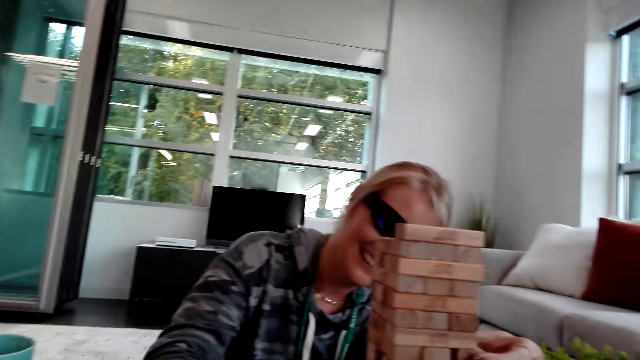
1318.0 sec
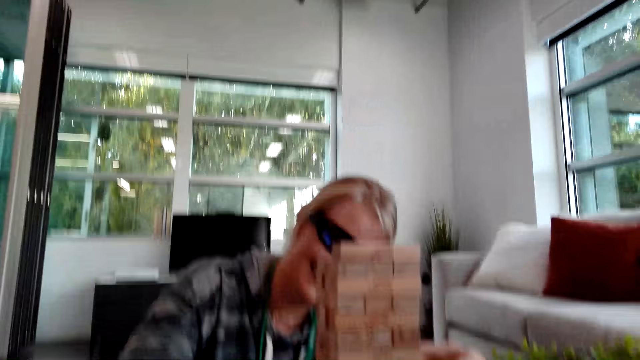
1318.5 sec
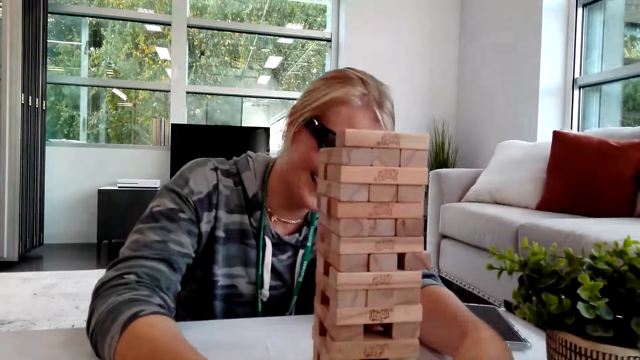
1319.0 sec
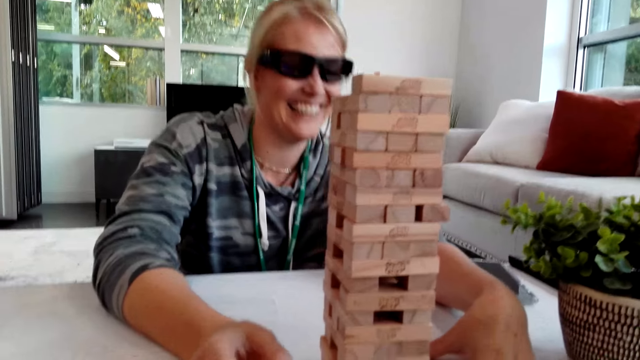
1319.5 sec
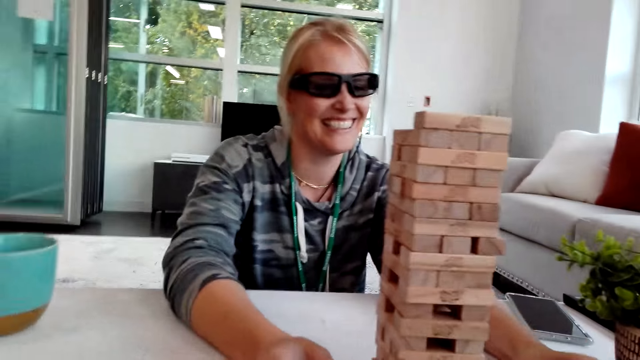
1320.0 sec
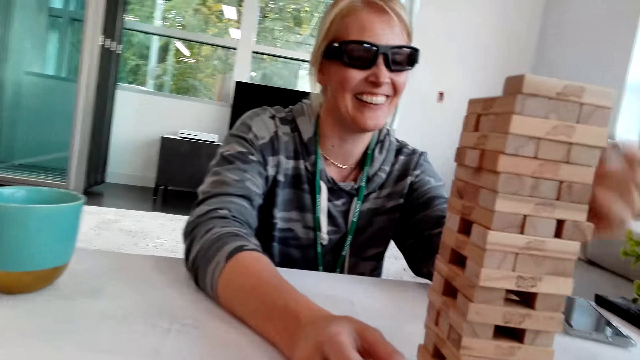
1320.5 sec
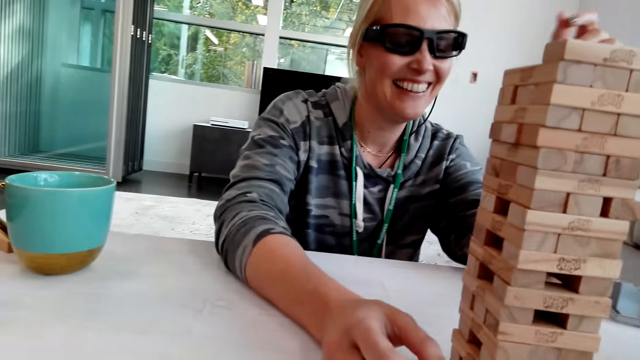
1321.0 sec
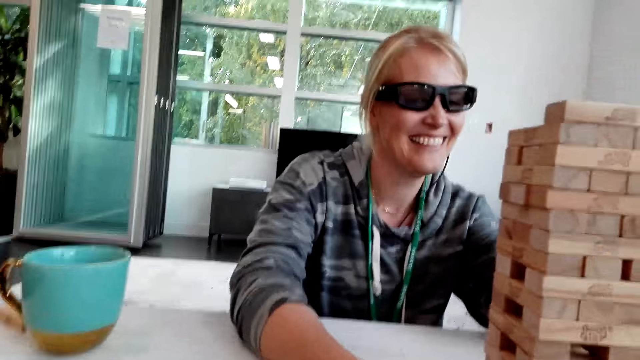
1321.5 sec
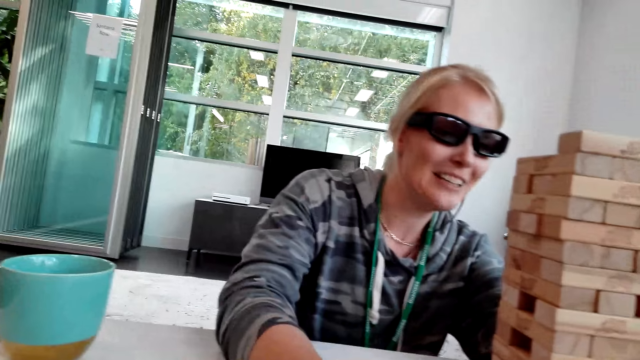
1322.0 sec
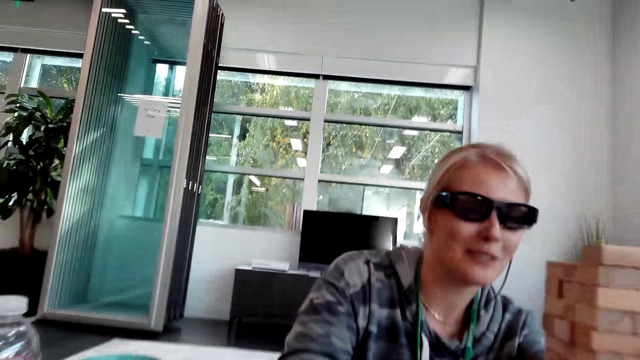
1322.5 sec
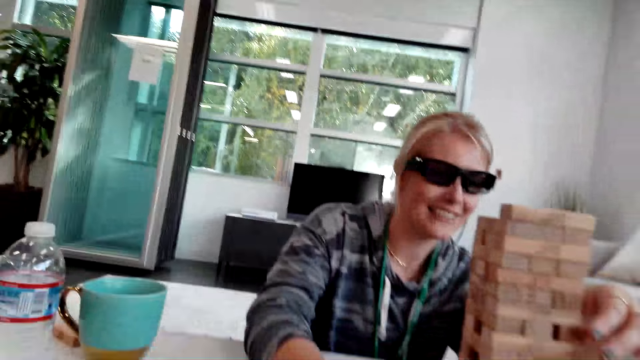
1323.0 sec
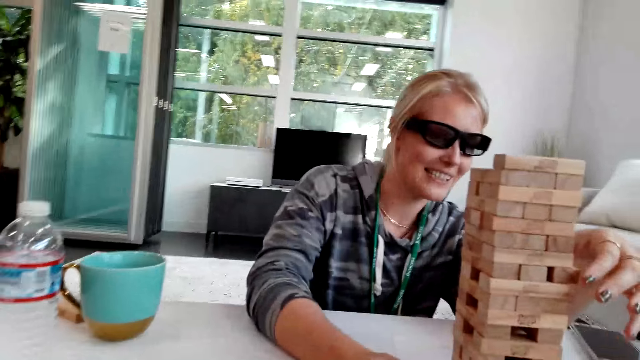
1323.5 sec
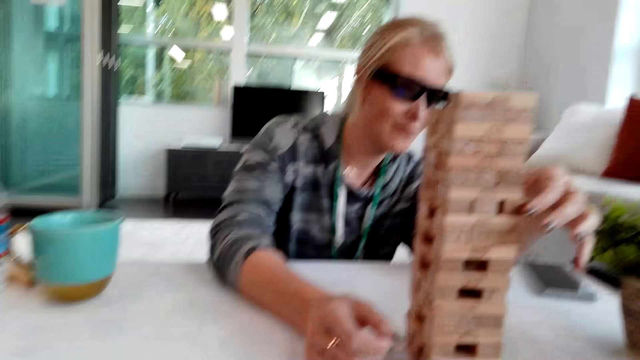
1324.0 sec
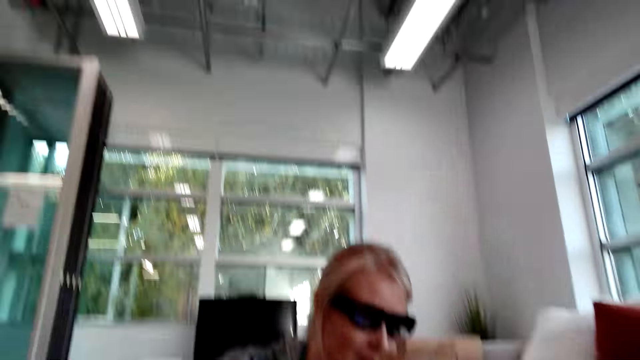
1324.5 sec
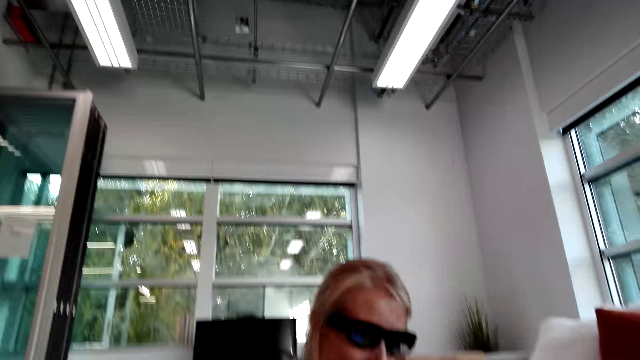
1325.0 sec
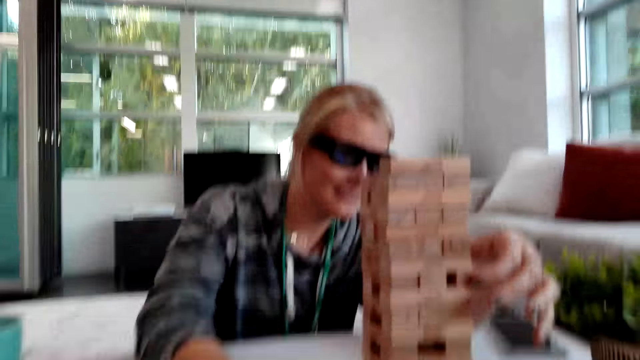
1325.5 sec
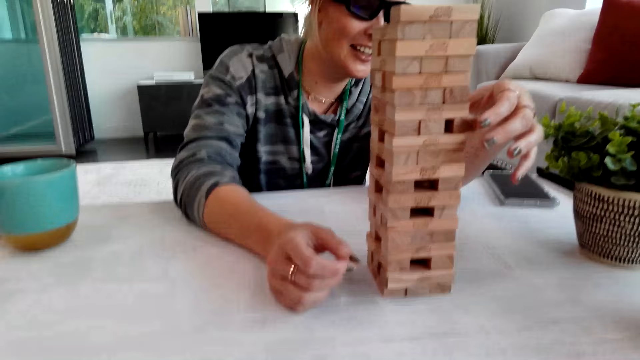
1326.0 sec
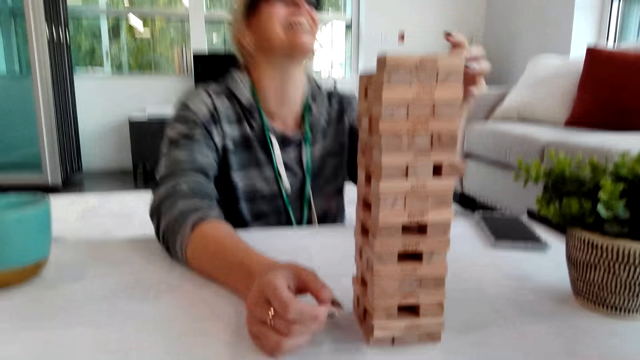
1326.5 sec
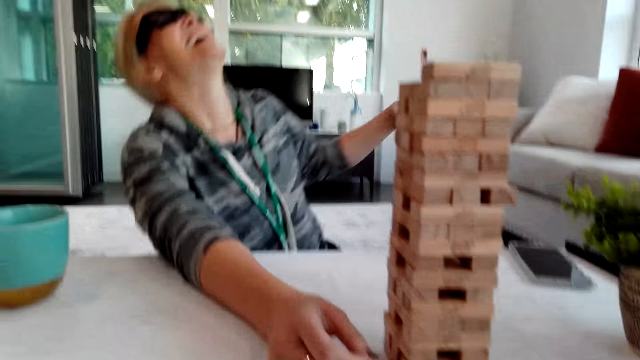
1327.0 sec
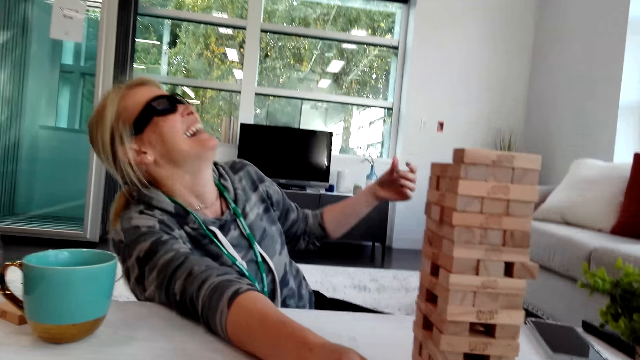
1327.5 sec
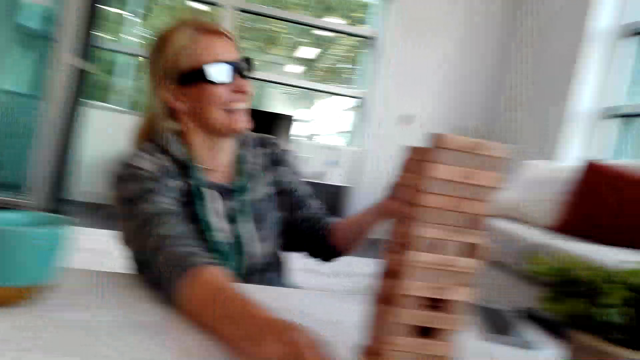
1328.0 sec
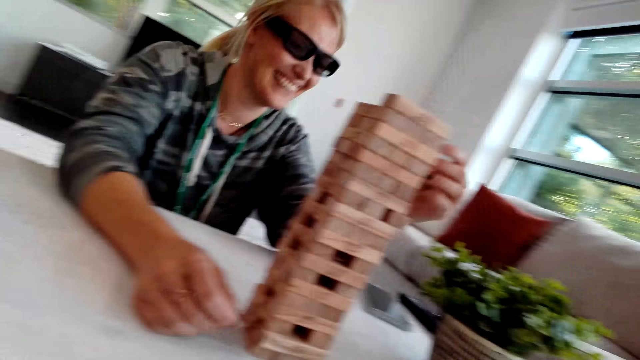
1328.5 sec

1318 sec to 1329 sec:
A person laughs. The person picks a tower wood block game. The person laughs.

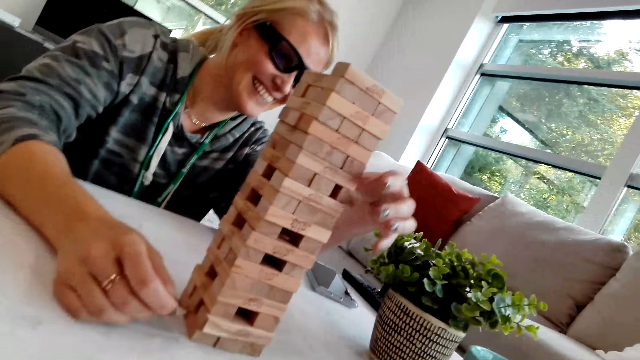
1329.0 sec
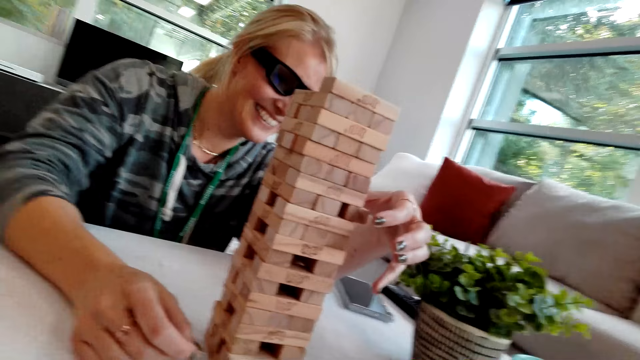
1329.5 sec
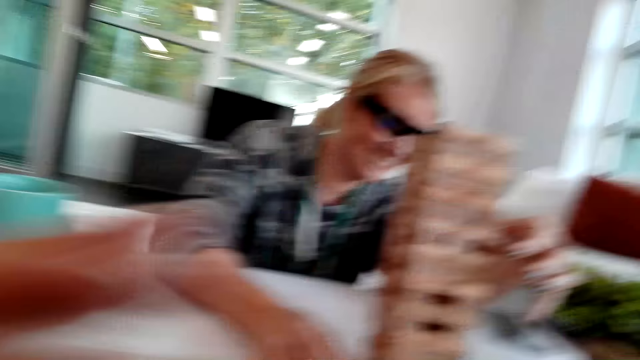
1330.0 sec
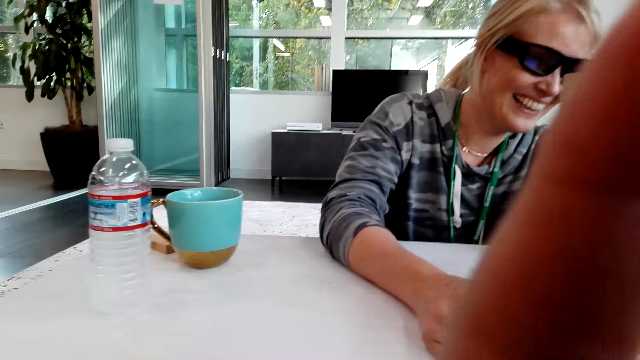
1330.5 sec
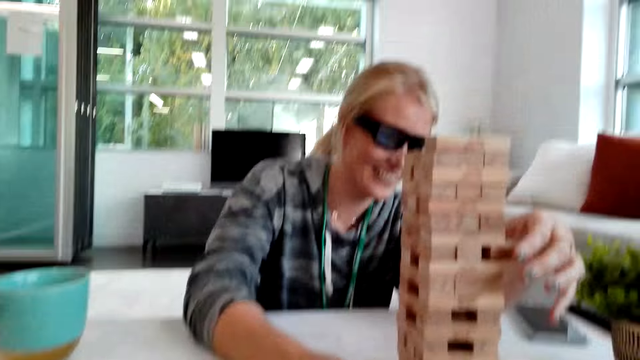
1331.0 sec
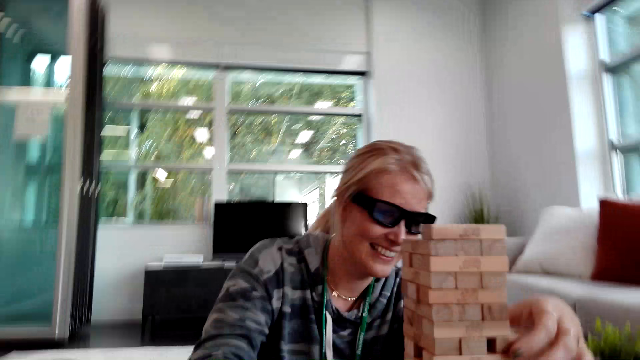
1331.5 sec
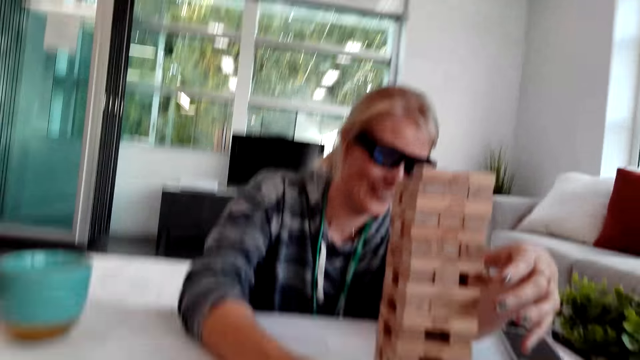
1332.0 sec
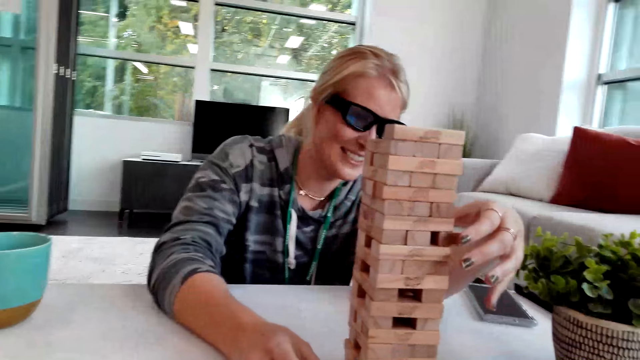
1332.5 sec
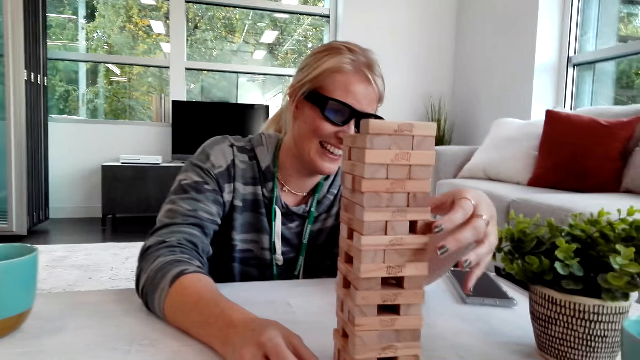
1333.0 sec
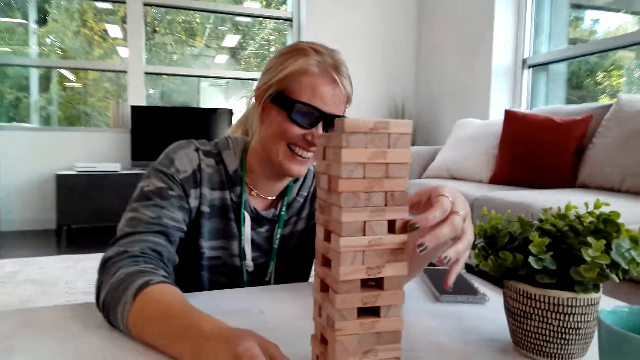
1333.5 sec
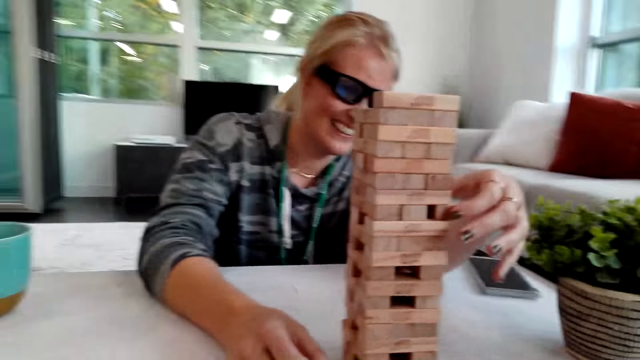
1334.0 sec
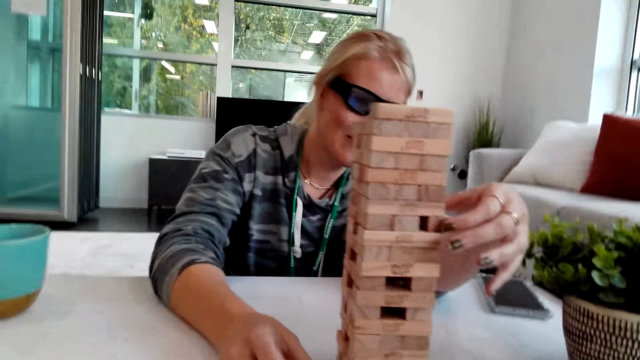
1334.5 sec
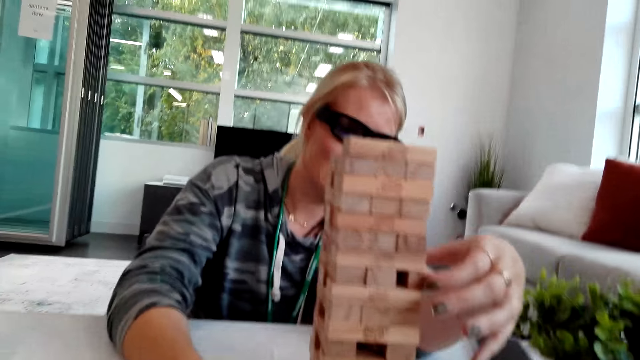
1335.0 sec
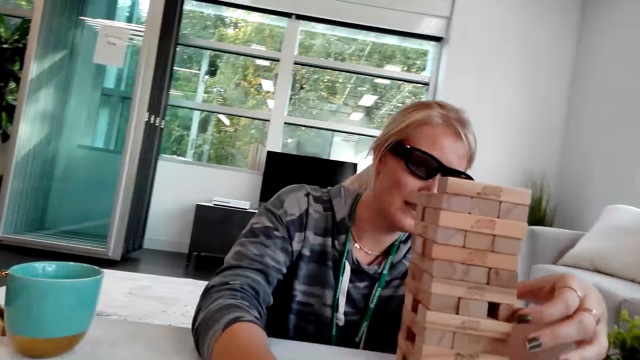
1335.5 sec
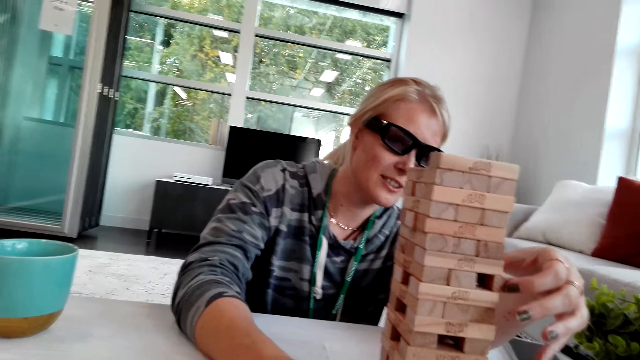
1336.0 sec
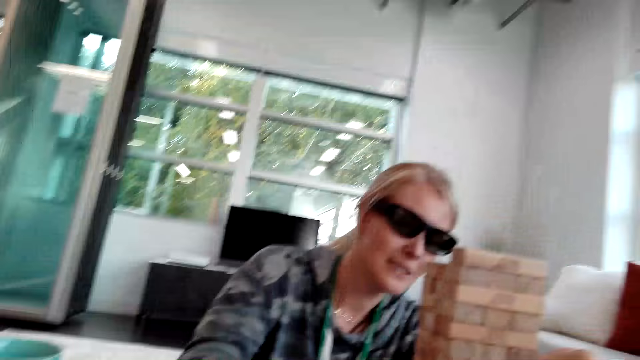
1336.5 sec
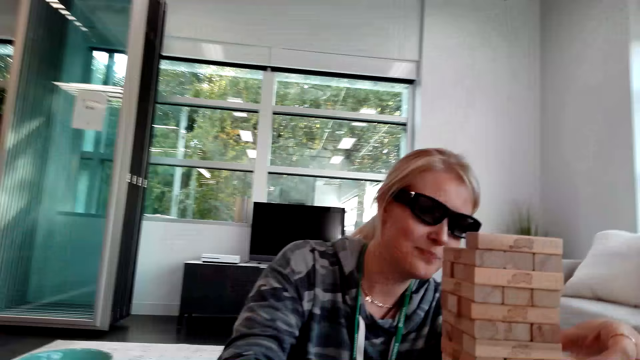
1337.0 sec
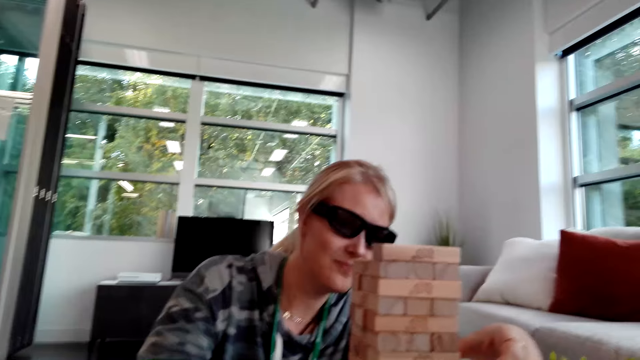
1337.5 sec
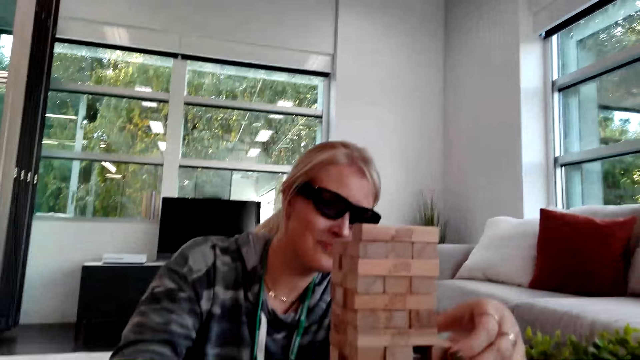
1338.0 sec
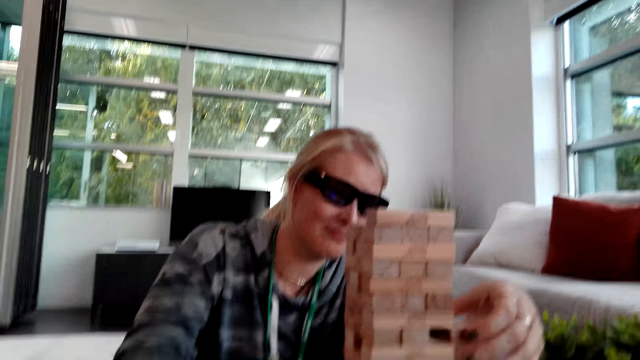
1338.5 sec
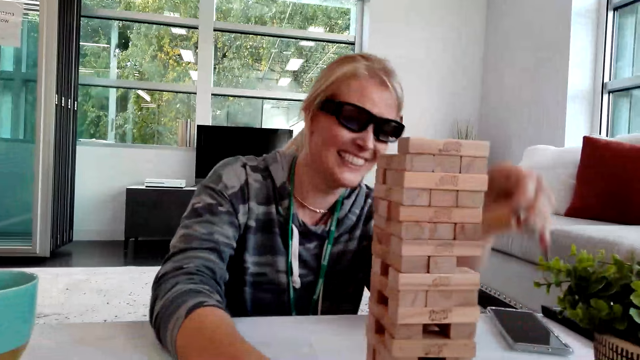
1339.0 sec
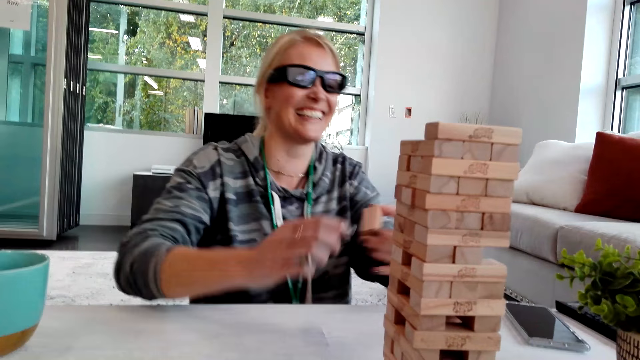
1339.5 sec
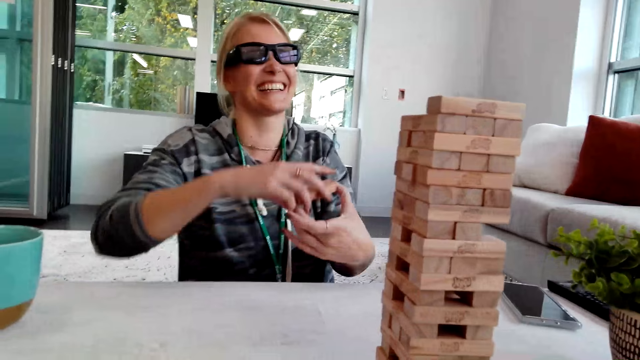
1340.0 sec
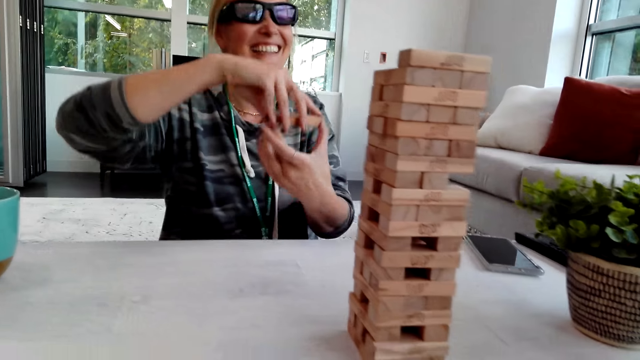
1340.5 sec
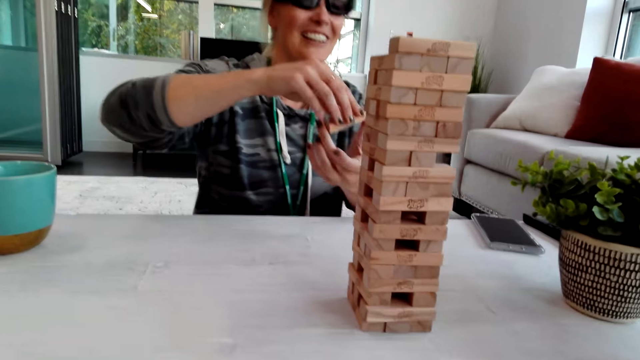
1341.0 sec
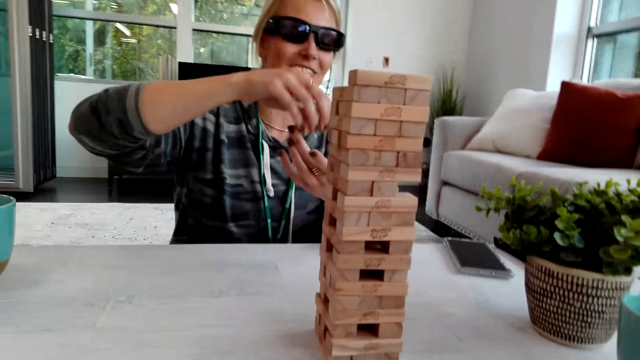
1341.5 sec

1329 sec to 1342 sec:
A person picks the tower wood block game. The camera wearer adjusts the camera while talking. The person picks the tower wood block game and laughs. The person laughs again. The person picks the tower wood block game.
